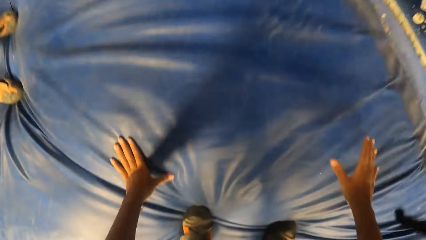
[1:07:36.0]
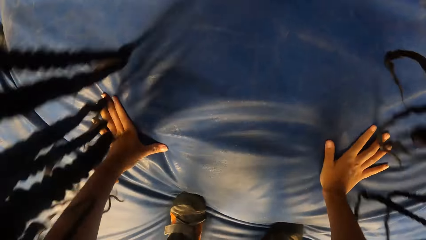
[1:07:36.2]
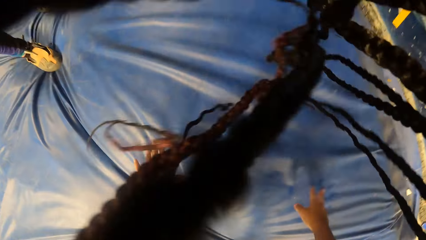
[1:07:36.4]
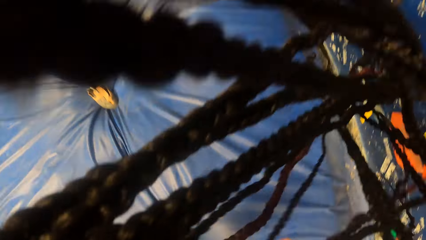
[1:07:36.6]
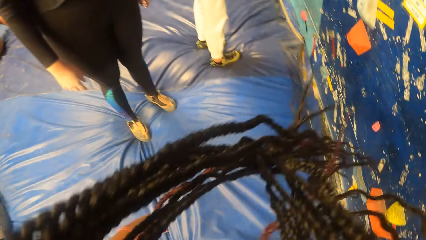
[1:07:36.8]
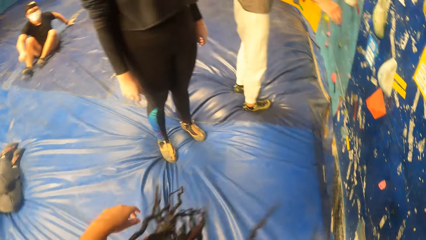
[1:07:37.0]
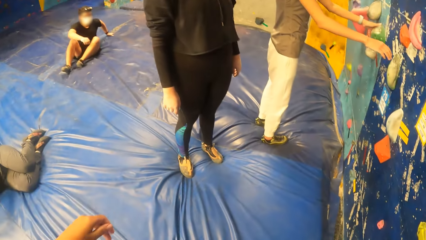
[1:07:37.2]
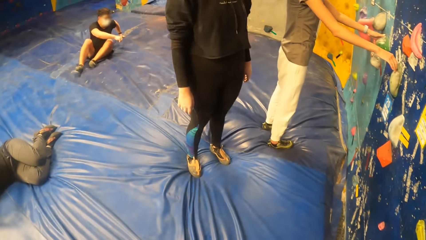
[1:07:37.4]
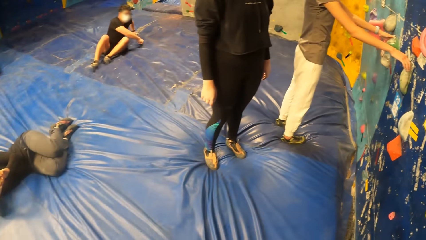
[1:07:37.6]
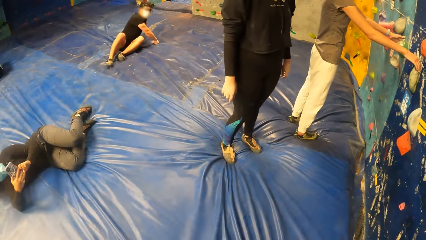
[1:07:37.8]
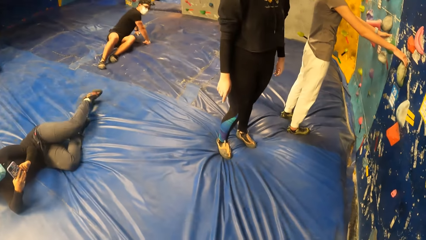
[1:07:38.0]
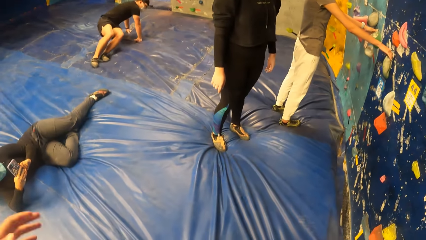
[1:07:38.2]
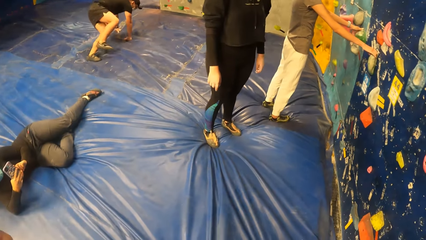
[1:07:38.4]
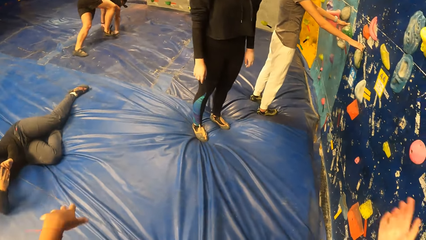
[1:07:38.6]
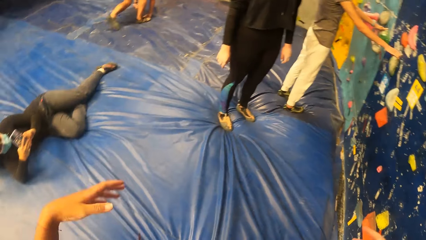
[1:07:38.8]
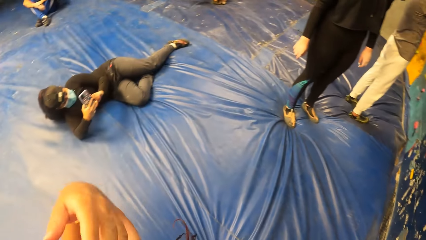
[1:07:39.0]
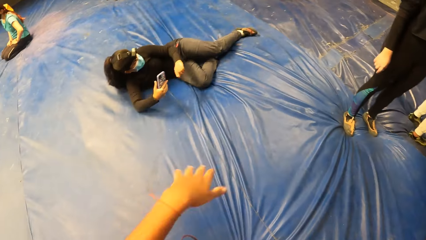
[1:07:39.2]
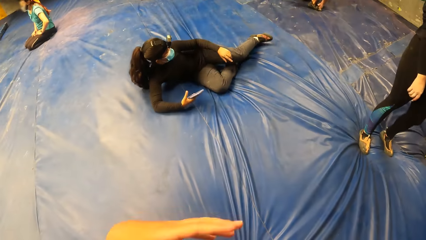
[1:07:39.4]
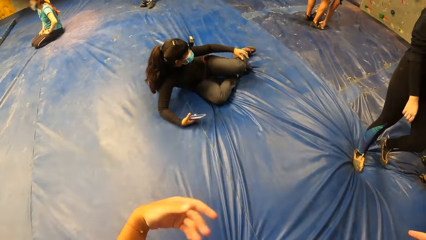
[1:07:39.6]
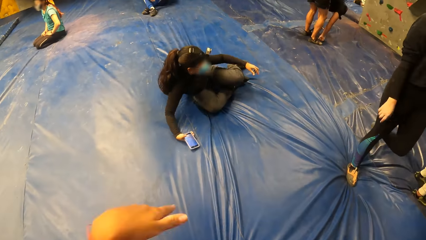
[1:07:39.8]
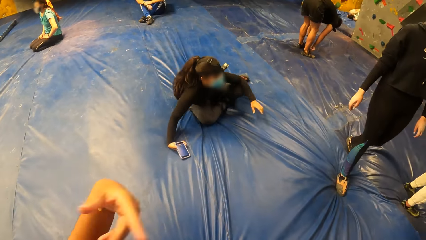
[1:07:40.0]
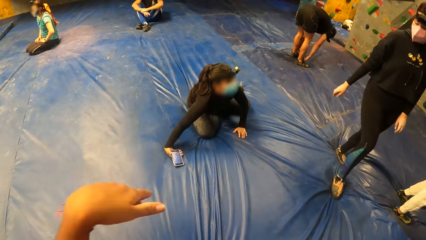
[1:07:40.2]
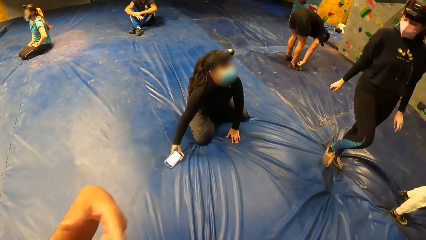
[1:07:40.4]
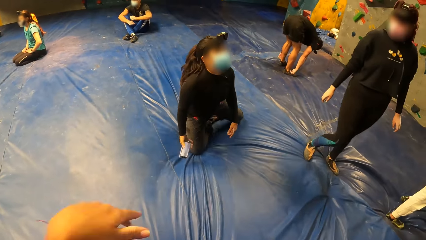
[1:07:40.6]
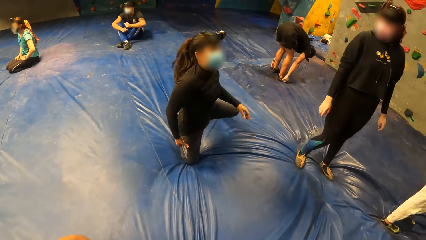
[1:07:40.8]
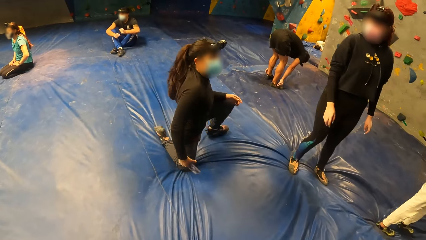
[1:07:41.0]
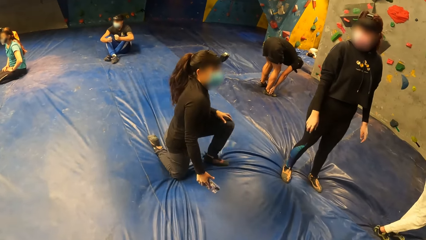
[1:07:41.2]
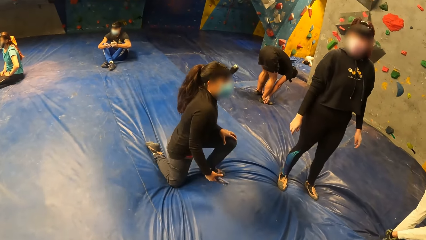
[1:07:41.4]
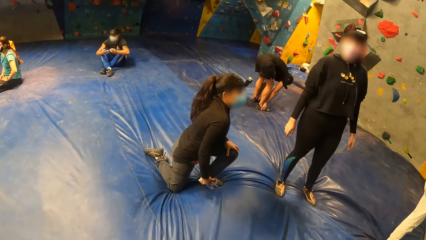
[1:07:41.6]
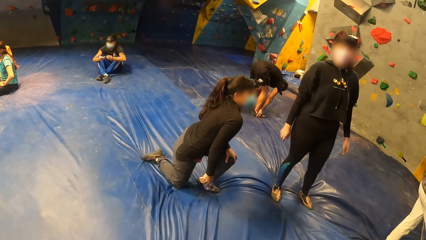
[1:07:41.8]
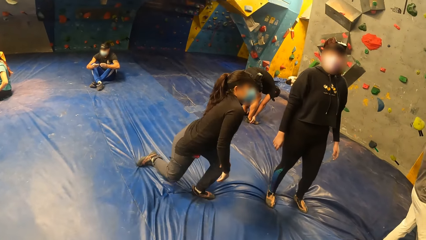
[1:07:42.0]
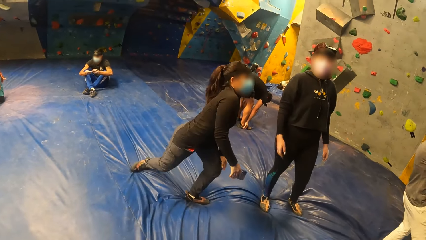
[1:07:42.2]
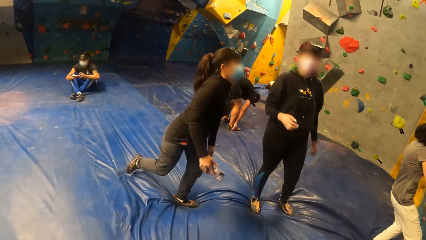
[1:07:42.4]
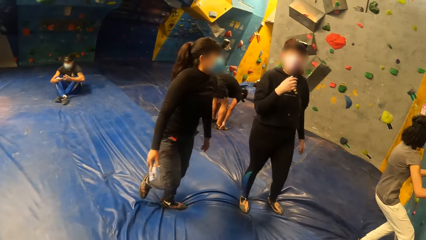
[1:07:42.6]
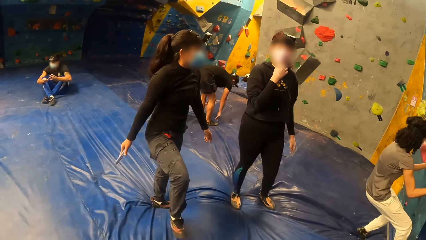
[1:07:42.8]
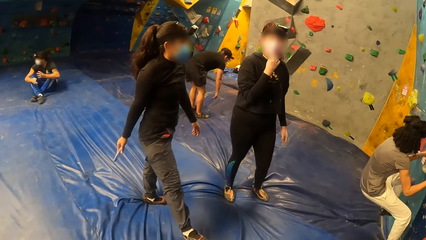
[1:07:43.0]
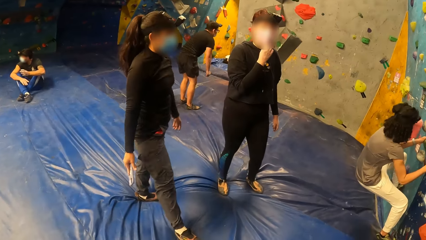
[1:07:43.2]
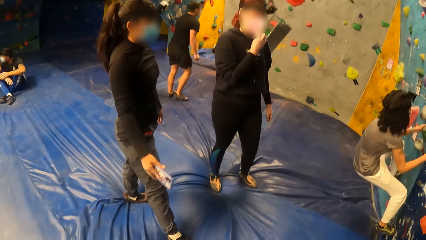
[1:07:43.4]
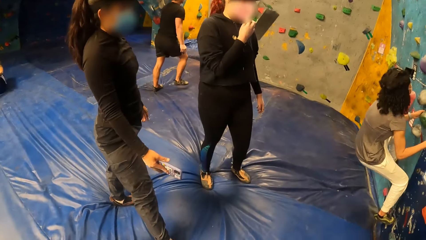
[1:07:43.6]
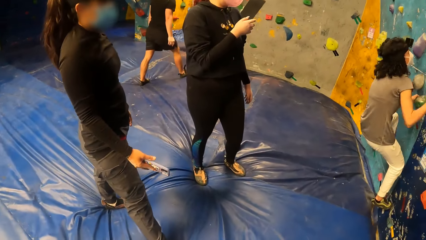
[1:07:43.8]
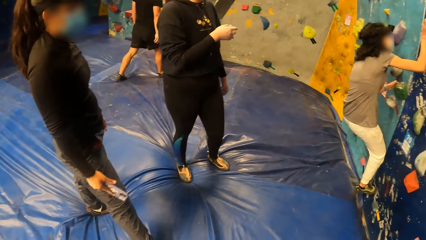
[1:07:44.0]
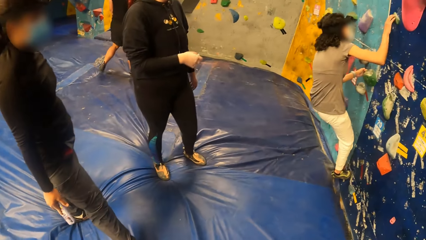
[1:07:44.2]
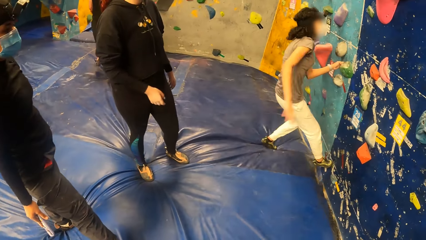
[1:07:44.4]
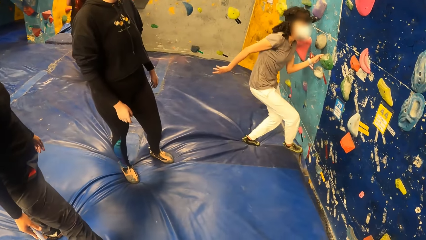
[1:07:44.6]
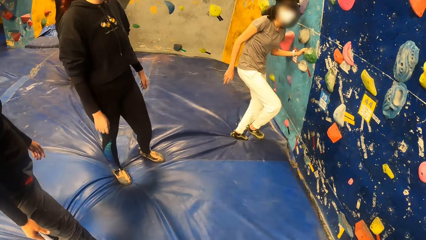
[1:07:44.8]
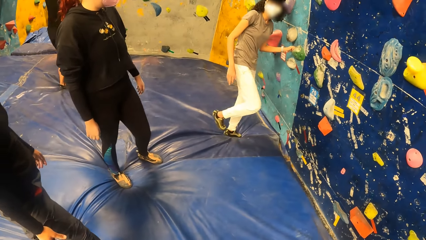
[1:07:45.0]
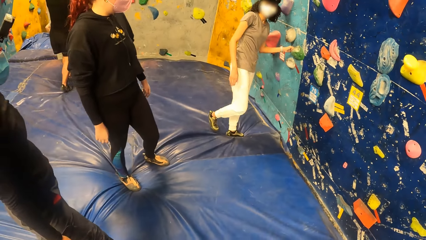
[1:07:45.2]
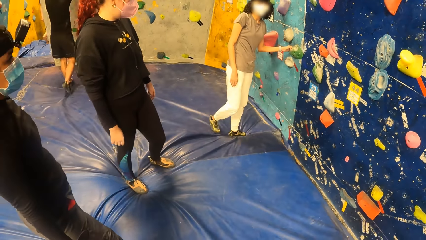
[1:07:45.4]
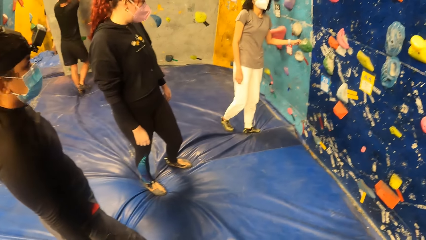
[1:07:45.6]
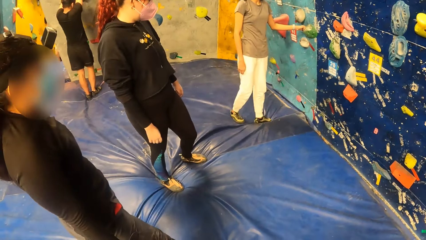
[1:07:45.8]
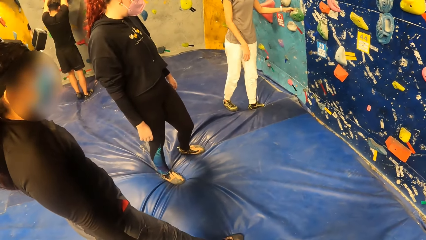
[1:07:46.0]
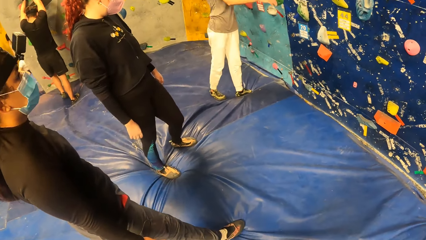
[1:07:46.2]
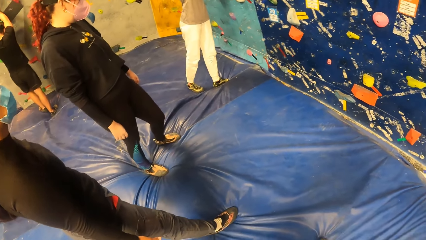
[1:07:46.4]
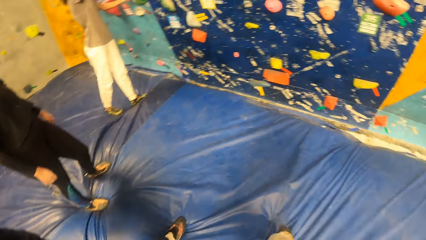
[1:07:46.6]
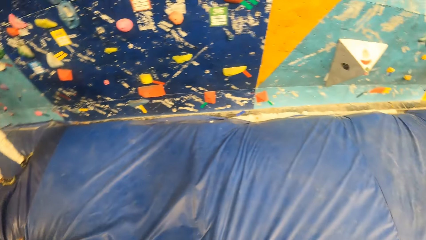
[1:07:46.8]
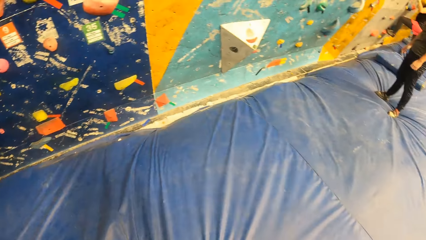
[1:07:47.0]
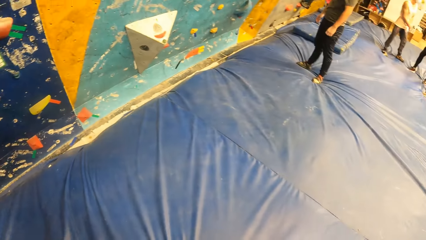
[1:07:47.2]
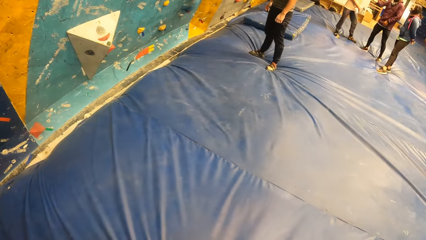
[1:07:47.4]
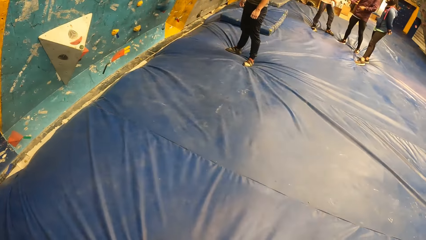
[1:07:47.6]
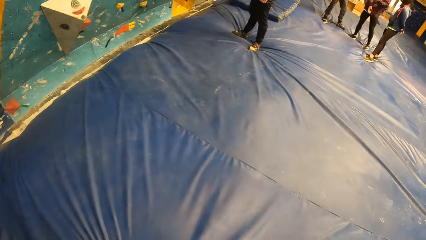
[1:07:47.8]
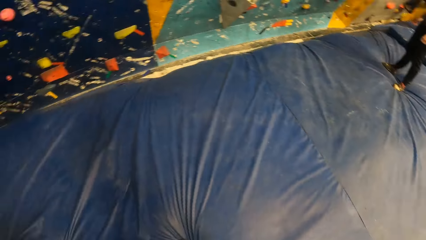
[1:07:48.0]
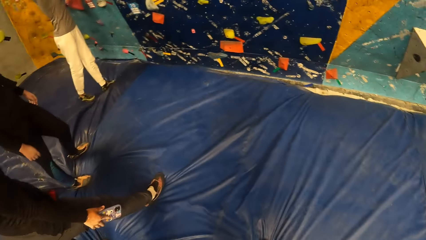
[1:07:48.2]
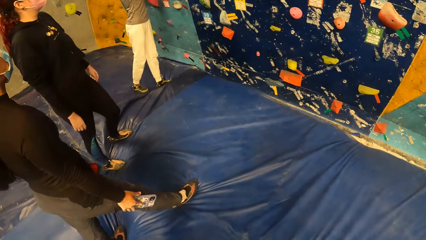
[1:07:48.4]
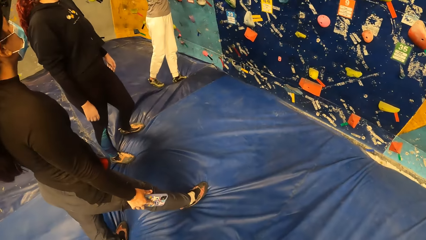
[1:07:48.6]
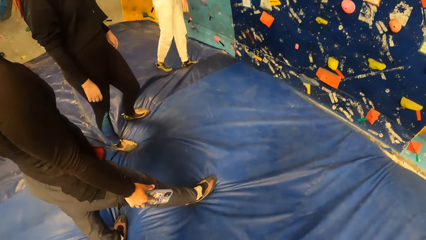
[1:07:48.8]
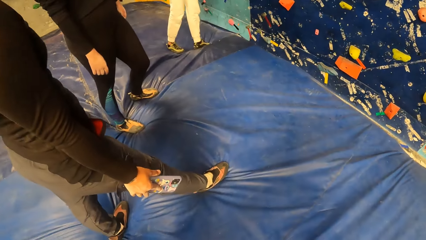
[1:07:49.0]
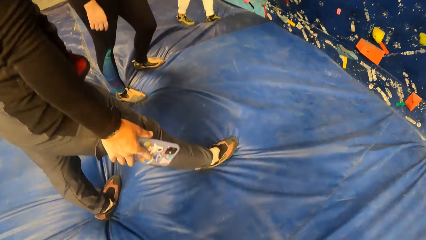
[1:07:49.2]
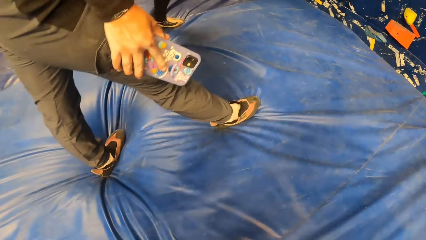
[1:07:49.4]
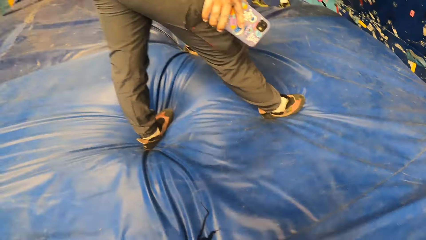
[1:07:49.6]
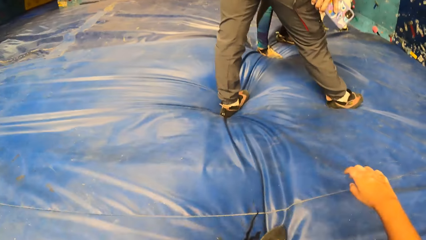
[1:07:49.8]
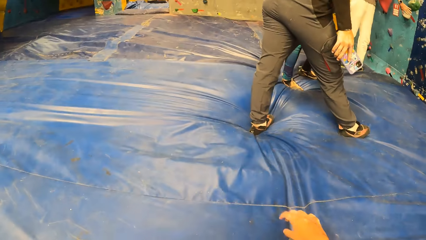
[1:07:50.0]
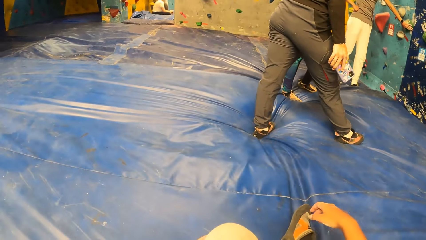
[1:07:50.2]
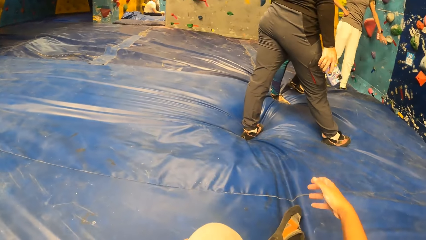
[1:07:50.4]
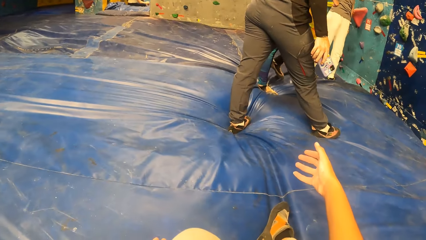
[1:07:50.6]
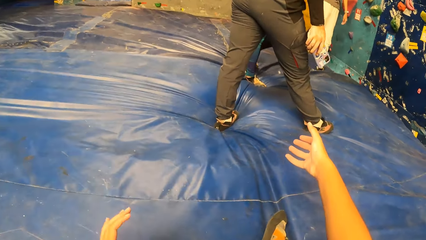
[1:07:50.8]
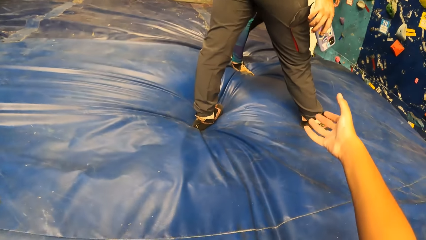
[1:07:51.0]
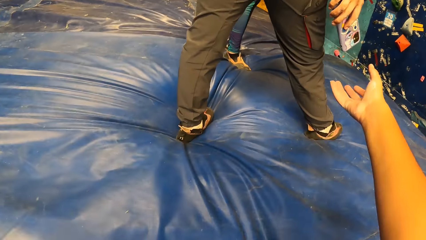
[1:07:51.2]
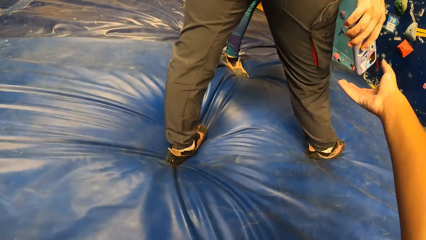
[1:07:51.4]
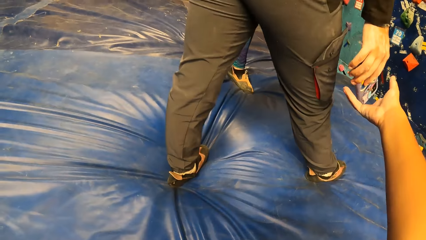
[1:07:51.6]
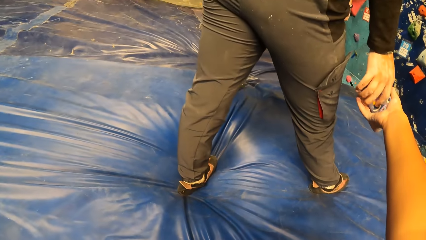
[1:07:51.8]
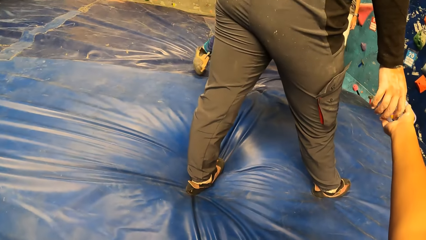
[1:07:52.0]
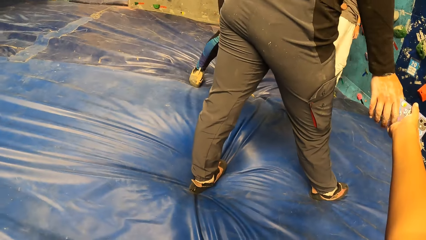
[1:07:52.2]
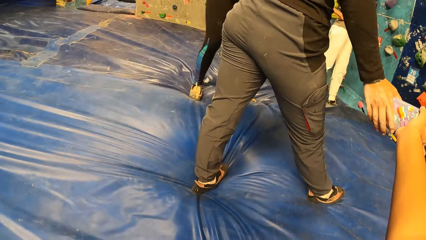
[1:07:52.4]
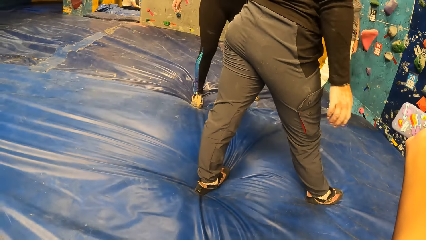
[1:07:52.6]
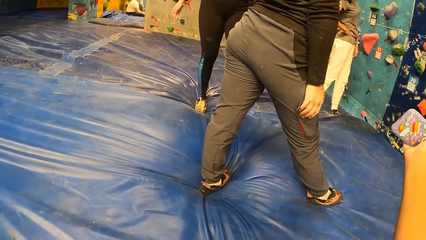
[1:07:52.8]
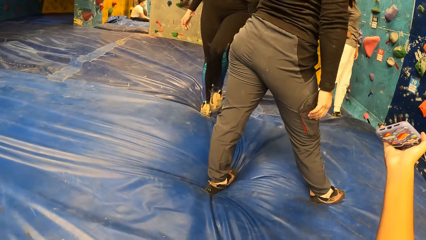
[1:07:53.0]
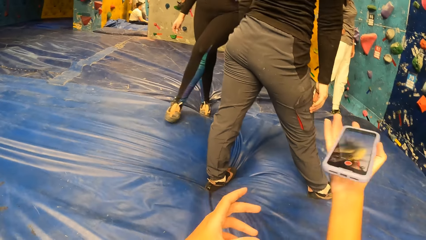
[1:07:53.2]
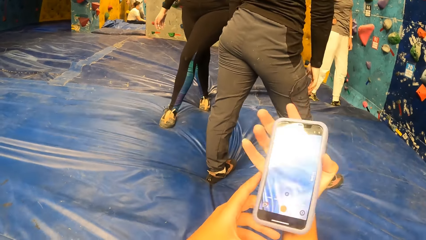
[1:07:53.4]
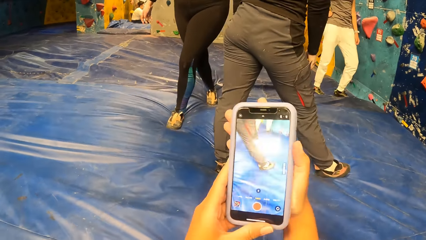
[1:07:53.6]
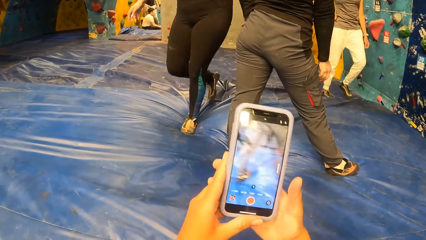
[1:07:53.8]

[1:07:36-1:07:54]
The camera wearer jumps down. She bends down and holds the mattress with both hands. She moves a hand and stands up. She moves the hand up. She shakes the hands. She looks around. She looks around again. She sits on the bouldering mat. She moves the hand. She takes a phone from the woman with her right hand. She places her left hand on the phone in her right hand.
